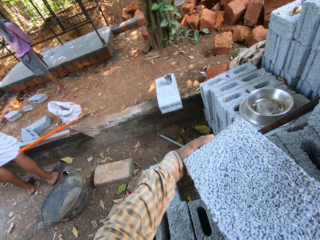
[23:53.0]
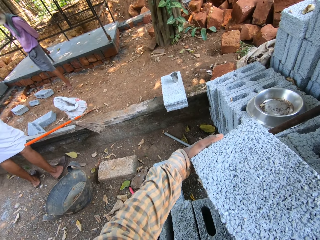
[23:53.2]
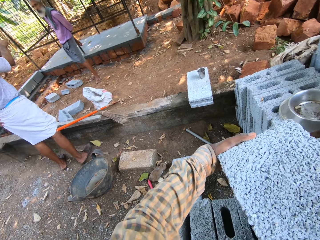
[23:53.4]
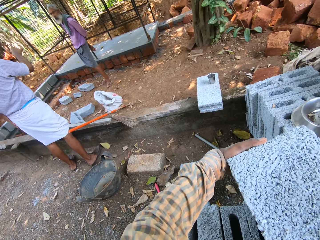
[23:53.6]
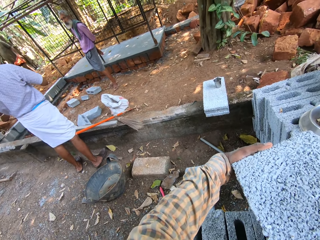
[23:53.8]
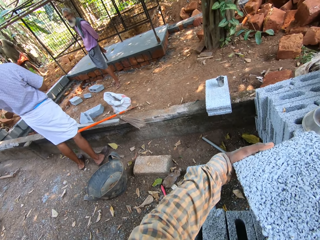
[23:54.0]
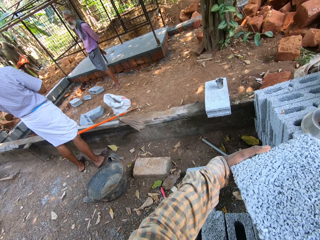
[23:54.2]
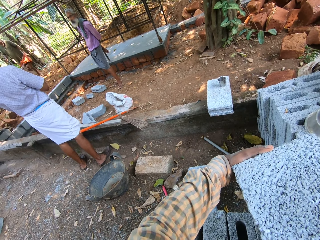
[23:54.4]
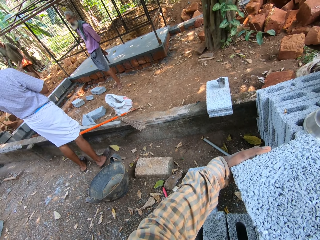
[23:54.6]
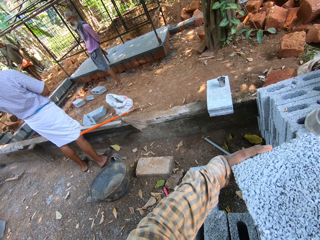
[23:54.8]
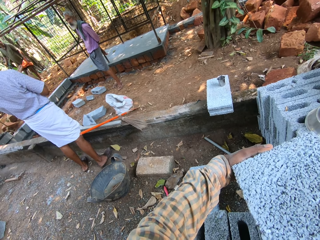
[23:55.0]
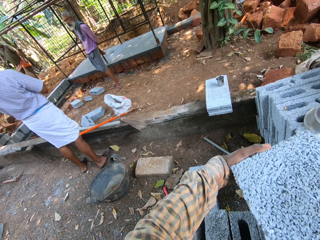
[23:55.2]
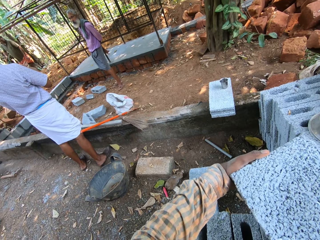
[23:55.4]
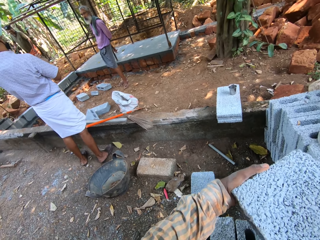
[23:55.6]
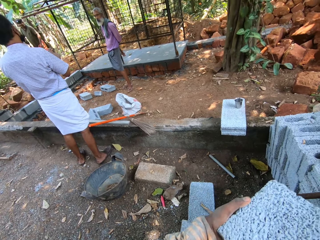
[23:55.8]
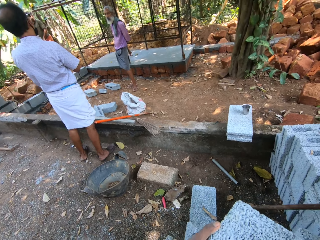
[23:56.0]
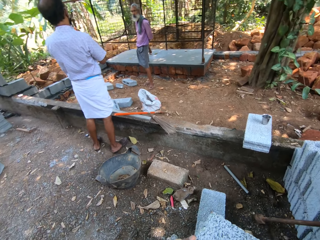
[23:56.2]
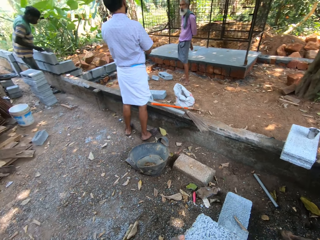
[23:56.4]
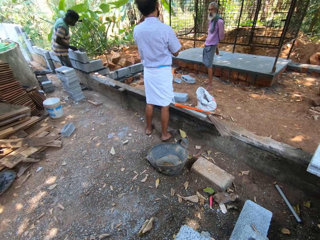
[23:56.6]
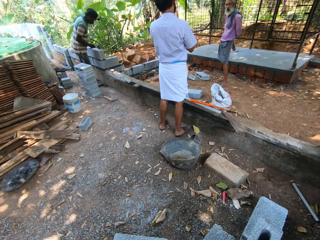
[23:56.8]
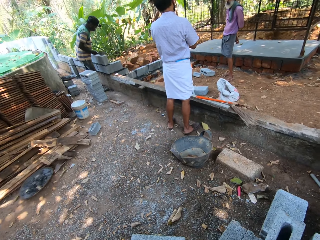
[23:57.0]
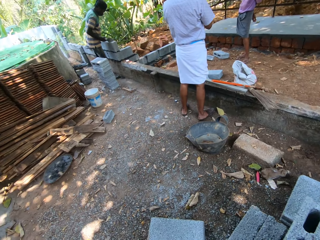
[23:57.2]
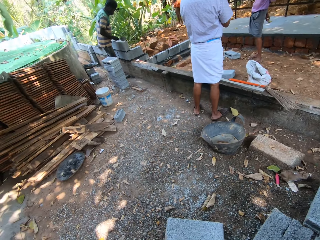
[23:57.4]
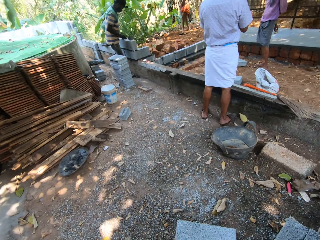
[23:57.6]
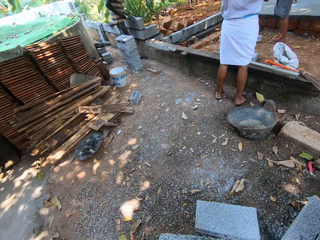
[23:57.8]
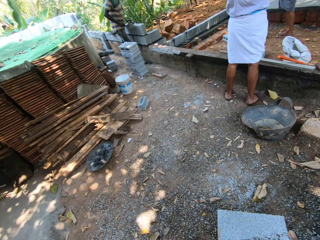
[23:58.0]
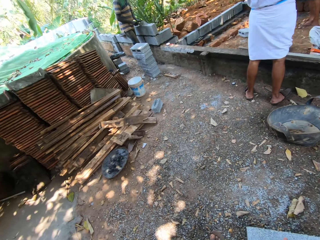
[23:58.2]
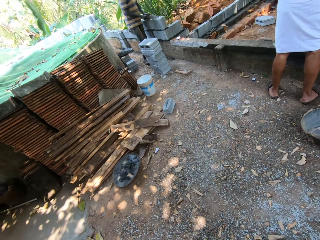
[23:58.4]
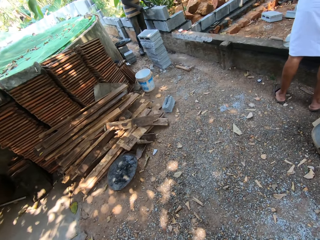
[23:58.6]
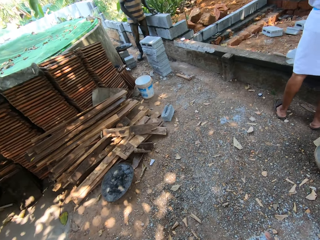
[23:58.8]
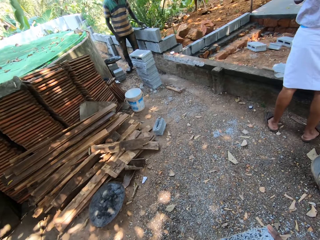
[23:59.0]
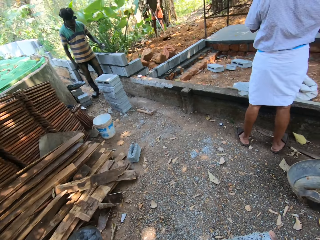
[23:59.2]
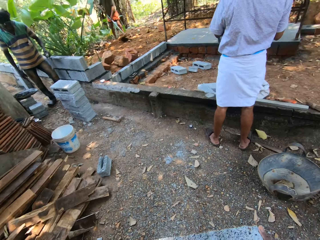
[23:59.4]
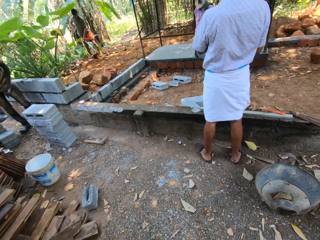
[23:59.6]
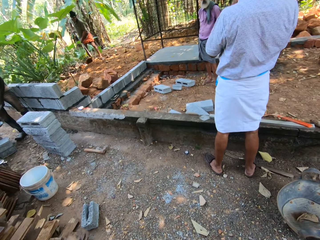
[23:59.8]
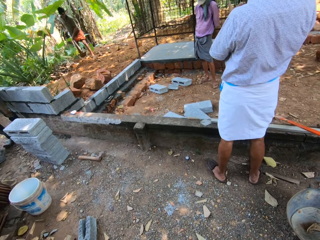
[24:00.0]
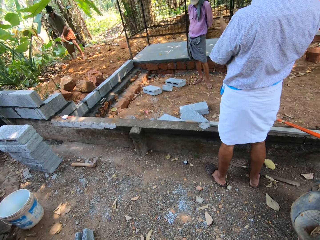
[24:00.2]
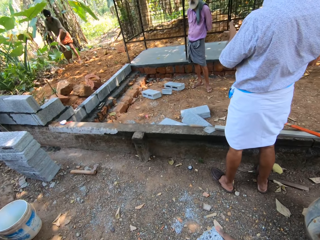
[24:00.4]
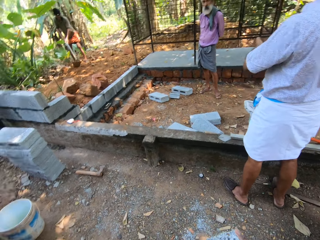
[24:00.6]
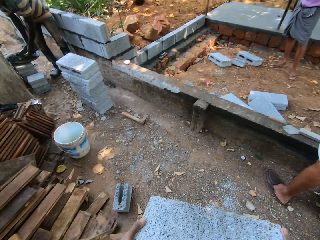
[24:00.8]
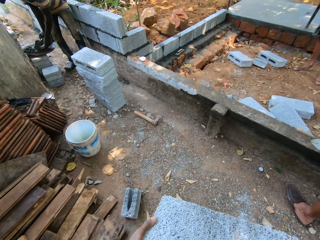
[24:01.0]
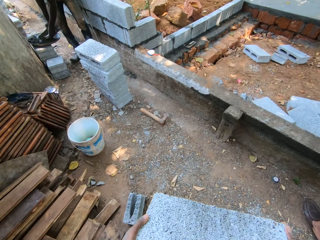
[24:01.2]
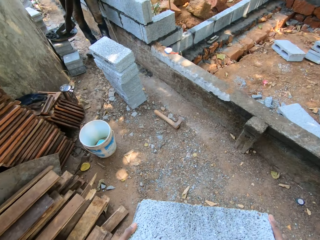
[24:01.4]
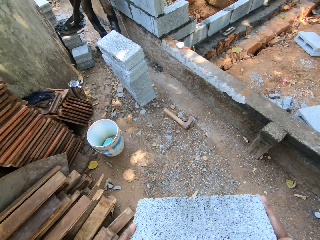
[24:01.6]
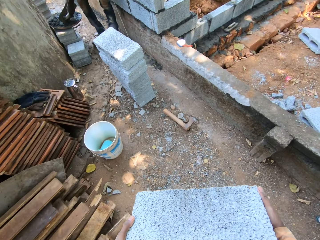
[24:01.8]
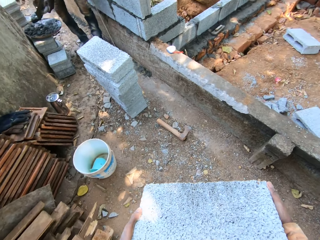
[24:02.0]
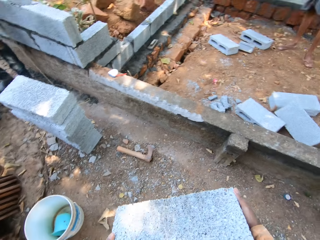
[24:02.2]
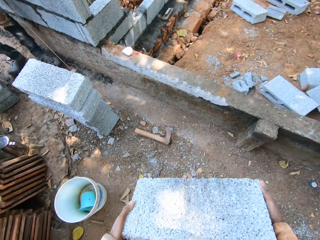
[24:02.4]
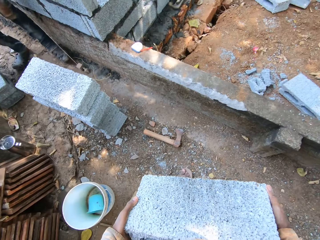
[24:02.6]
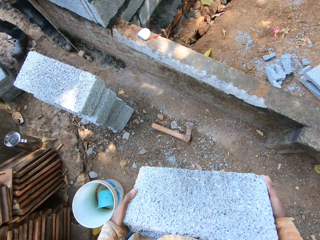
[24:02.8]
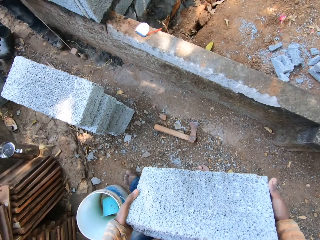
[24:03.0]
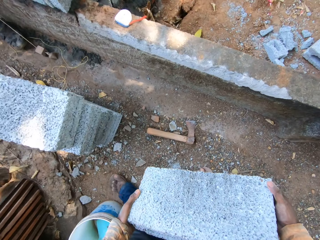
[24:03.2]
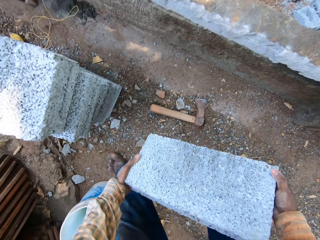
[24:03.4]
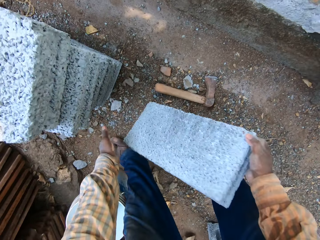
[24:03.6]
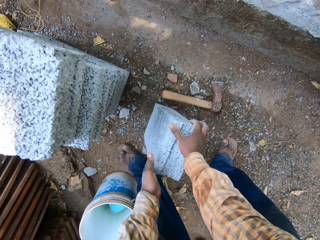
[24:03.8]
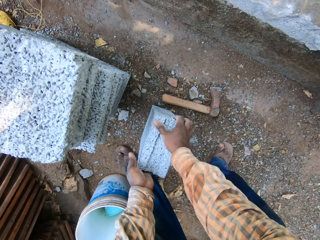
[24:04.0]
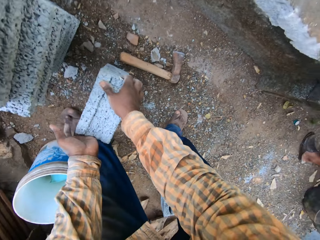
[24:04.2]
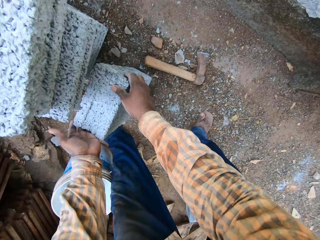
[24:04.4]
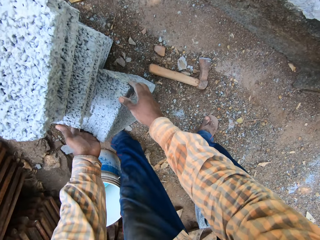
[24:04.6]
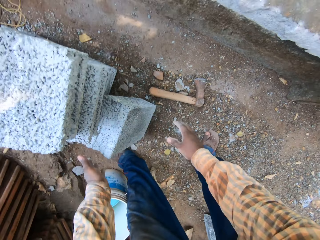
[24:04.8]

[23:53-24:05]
The camera wearer lifts the concrete block from the stack of blocks with both hands. They walk. The man plasters the wall with the trowel in his right hand. Another man holds the hoe with both hands. The first man scoops cement mortar from a pan with the trowel in his right hand and the wooden float in his left hand. The camera wearer places the block in both hands on the ground.

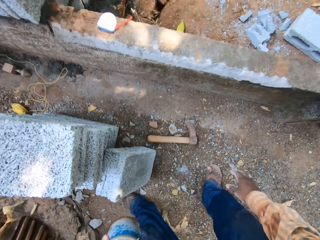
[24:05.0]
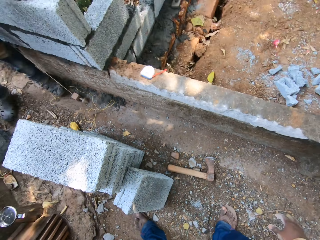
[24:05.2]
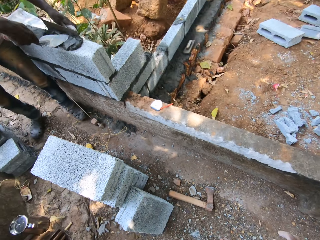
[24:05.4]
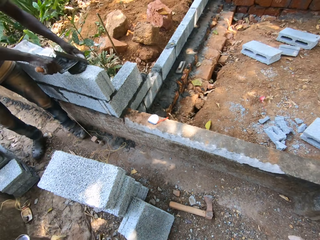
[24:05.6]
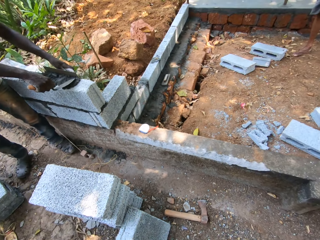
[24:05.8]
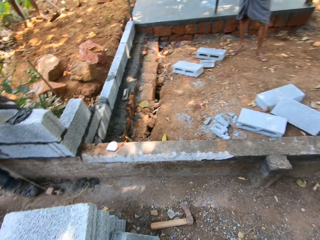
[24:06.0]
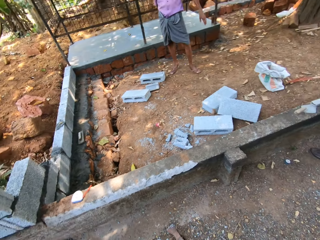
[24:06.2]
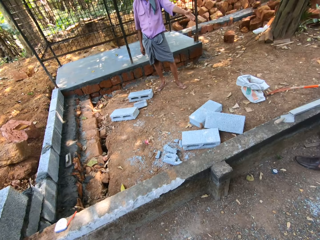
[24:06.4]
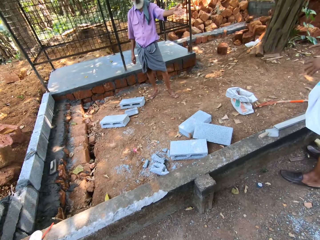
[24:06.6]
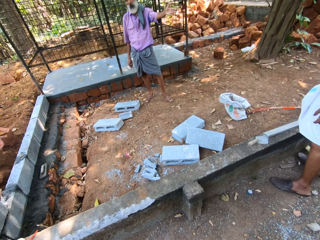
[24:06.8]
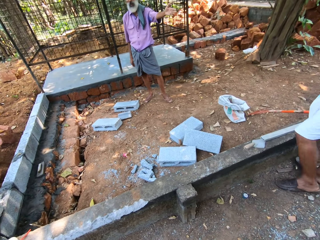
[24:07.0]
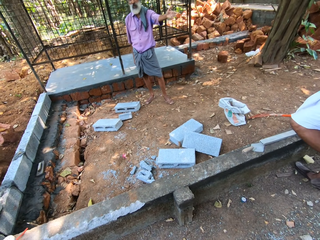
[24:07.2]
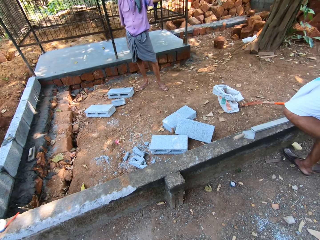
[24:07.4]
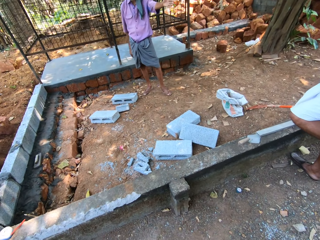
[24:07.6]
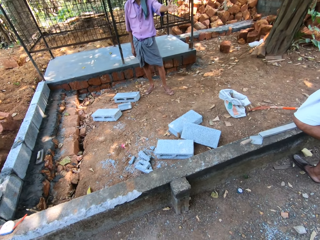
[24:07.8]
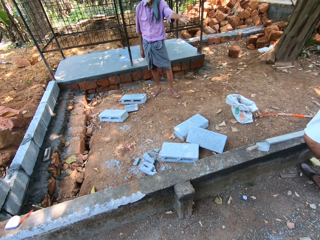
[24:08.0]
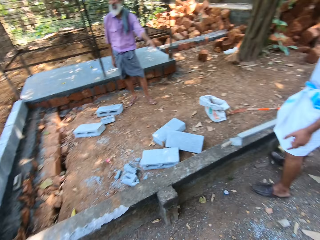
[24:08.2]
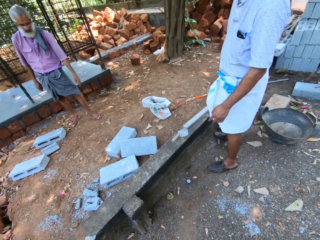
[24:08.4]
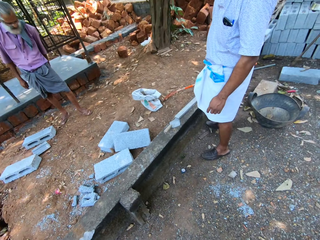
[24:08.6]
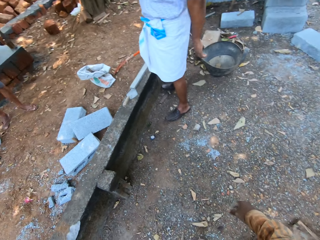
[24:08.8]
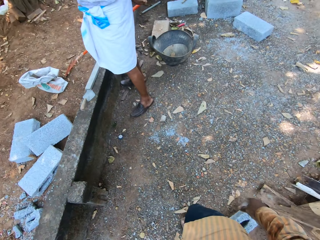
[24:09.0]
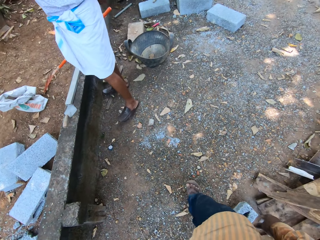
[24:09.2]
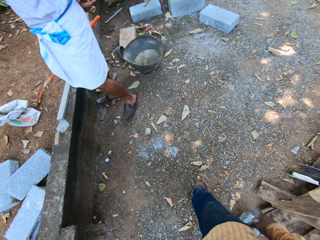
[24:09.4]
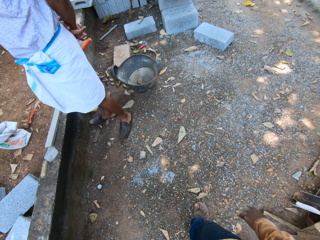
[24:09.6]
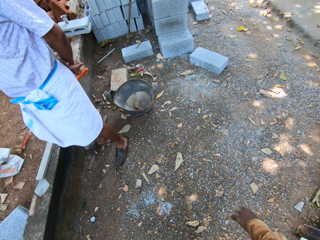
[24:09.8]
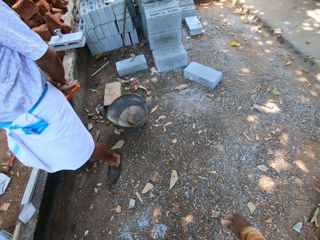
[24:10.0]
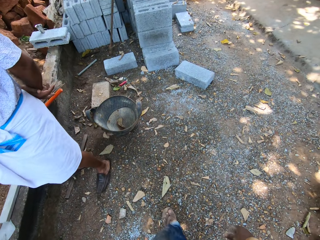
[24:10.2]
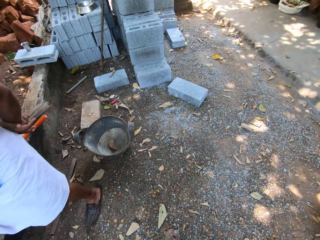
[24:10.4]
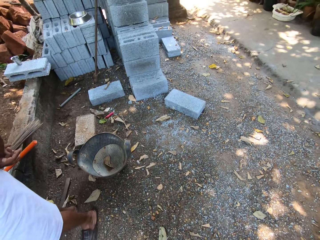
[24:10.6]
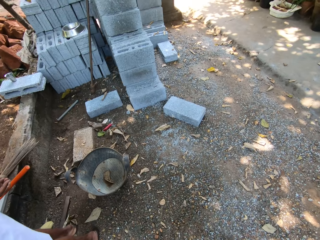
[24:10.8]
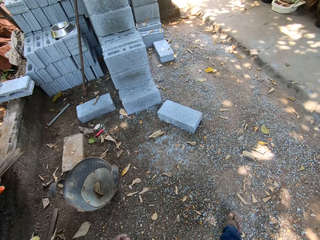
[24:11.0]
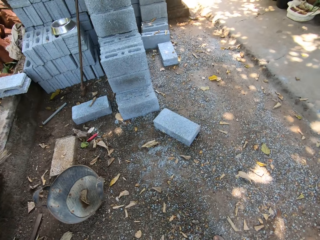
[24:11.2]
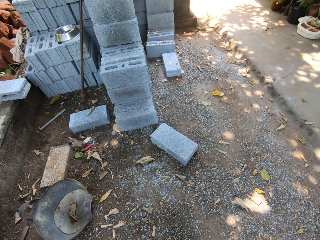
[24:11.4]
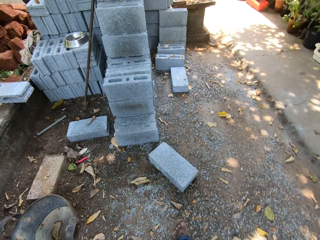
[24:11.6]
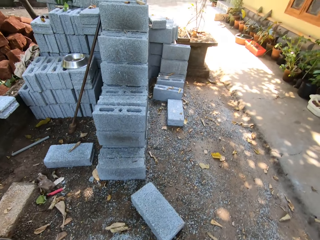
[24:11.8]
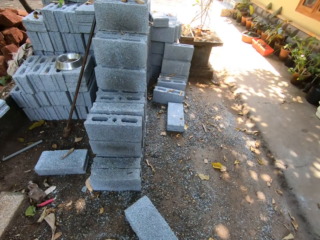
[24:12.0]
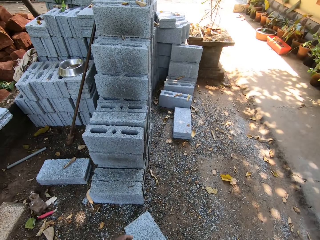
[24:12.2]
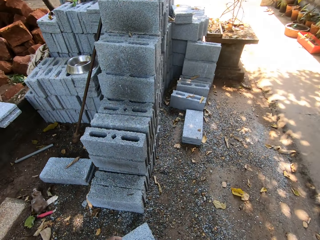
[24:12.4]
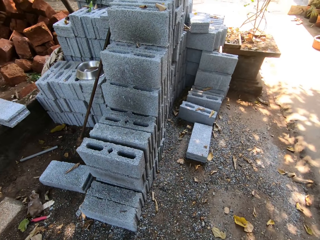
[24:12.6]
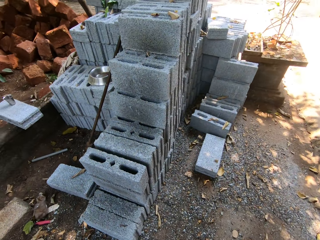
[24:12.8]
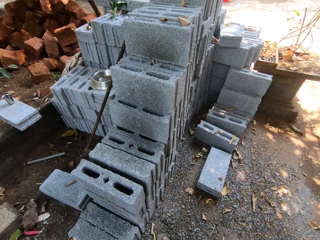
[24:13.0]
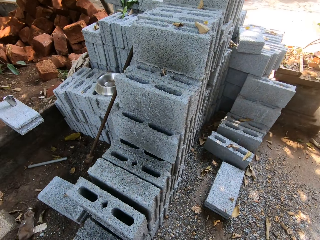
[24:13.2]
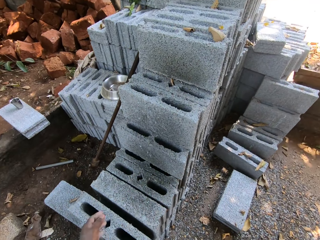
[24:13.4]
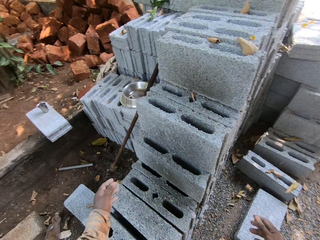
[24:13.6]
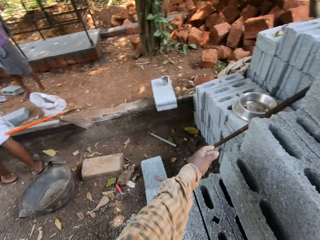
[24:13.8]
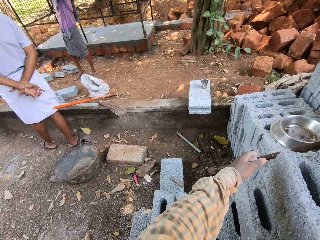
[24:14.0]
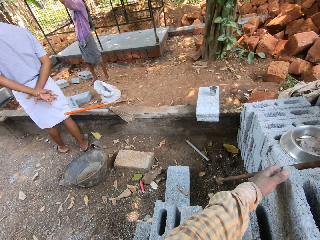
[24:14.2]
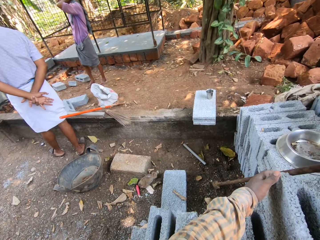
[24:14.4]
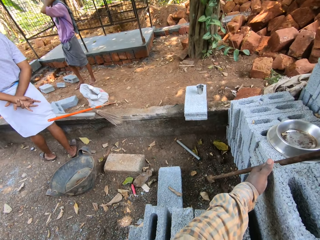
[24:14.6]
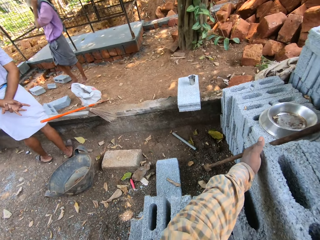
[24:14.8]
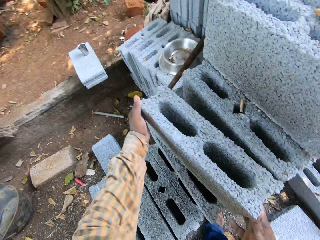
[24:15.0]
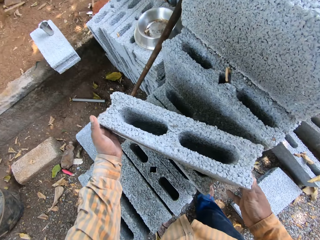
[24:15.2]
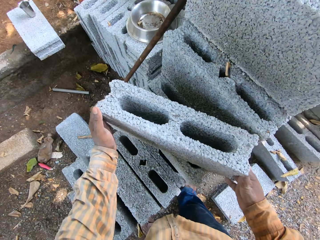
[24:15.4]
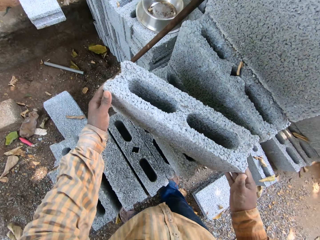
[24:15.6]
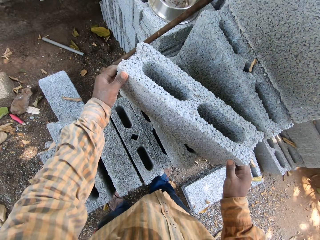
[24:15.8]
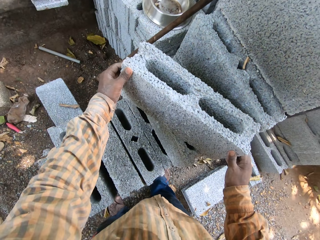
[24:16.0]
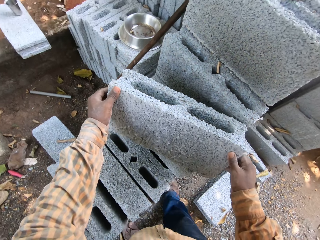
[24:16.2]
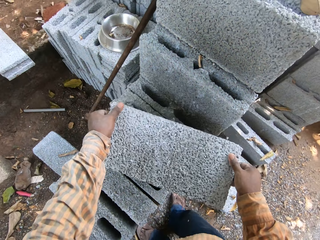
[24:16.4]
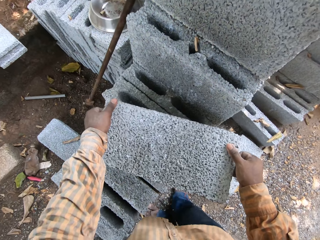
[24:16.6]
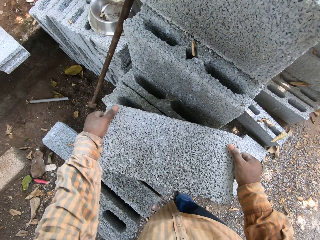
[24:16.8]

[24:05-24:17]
The man spreads cement mortar on the wall with the trowel in his right hand and places the wooden float by the wall with his left hand. The camera wearer looks around. Another man gesticulates with his left hand. A third man places his left leg on the ground. The camera wearer walks. They move a block on the stack of blocks with both hands. They pick a concrete block.
